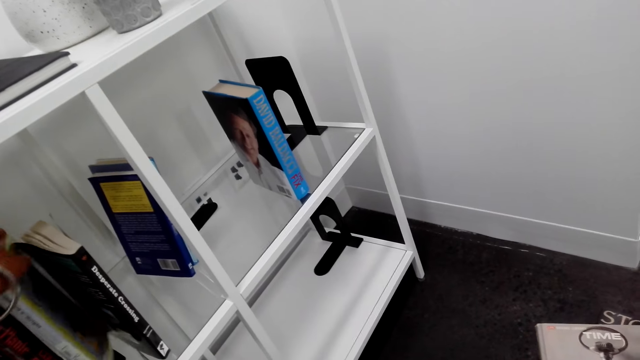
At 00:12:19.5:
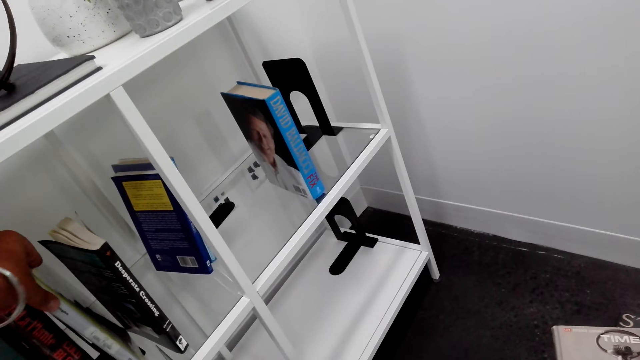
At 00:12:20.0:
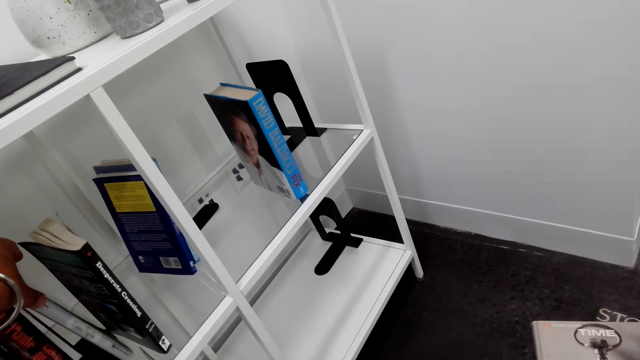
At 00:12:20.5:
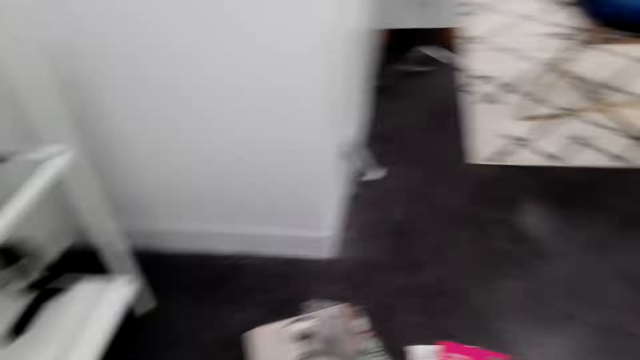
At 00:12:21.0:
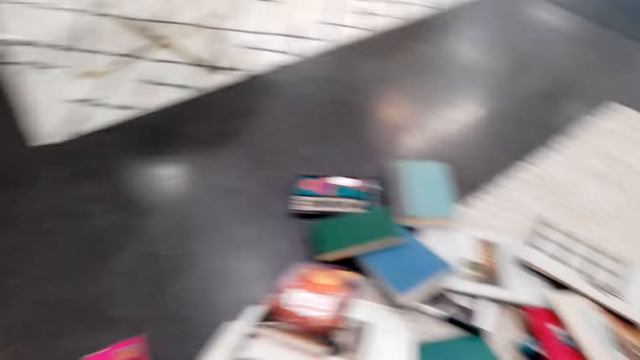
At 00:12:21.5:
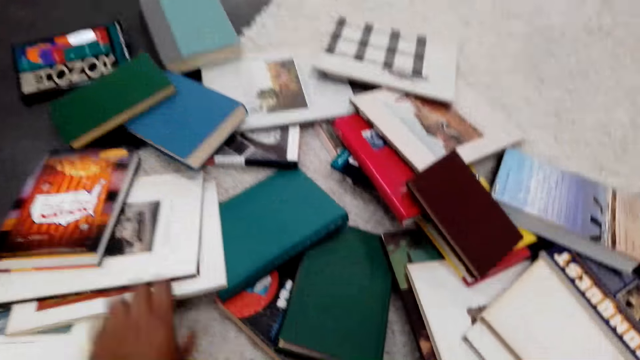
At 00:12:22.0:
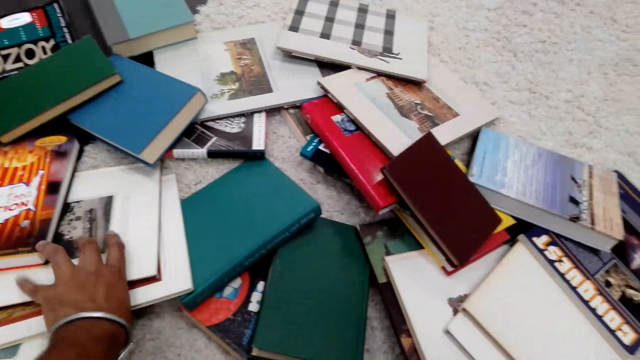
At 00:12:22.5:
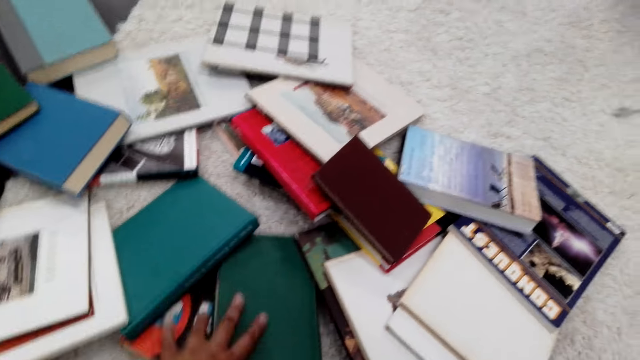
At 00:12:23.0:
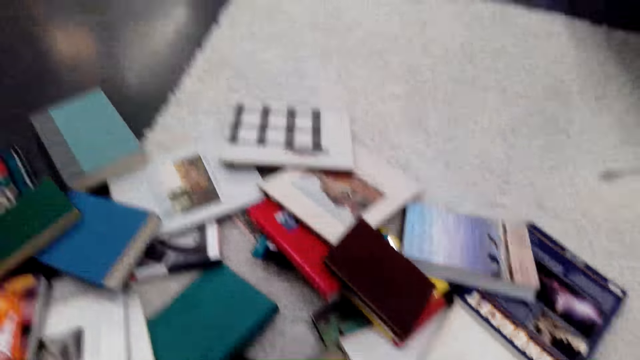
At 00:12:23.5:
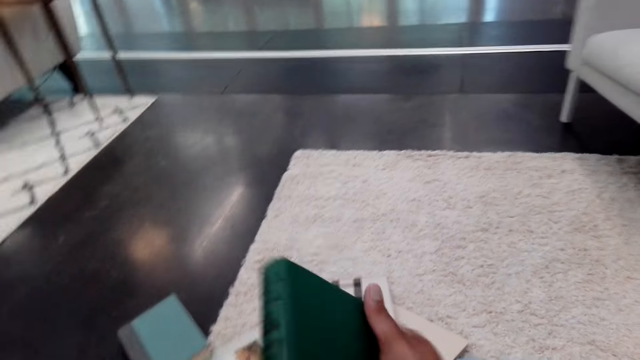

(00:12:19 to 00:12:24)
The camera wearer turns to the books on the floor. They move a hand over the books on the floor. They pick a book on the floor.

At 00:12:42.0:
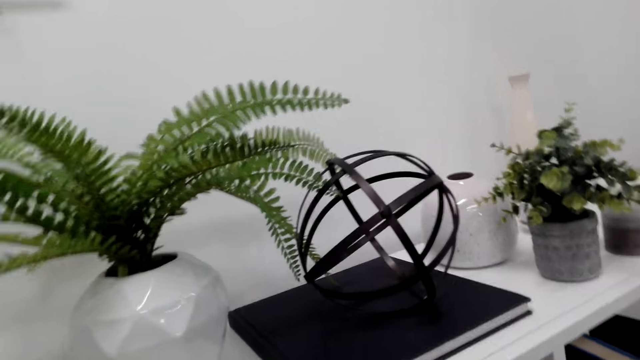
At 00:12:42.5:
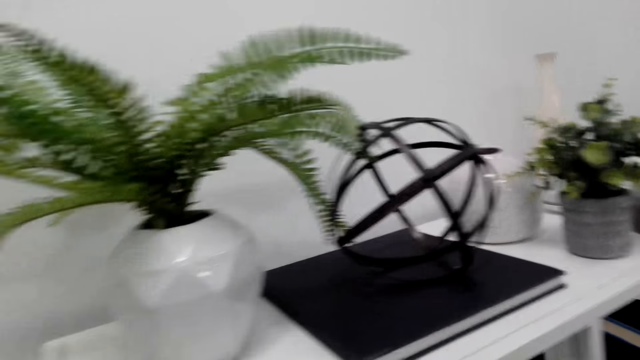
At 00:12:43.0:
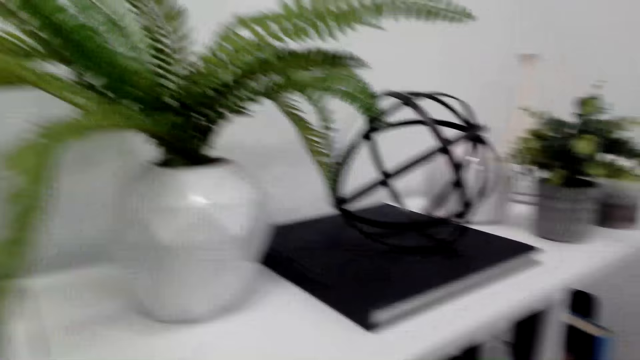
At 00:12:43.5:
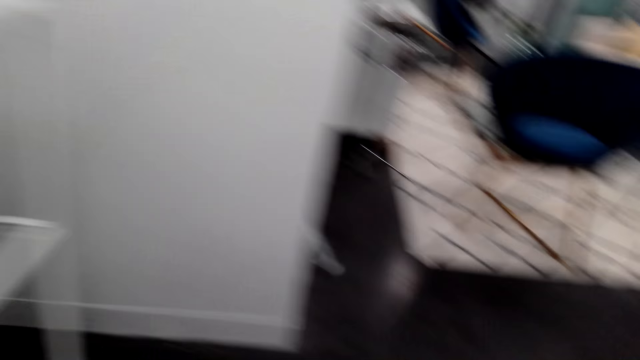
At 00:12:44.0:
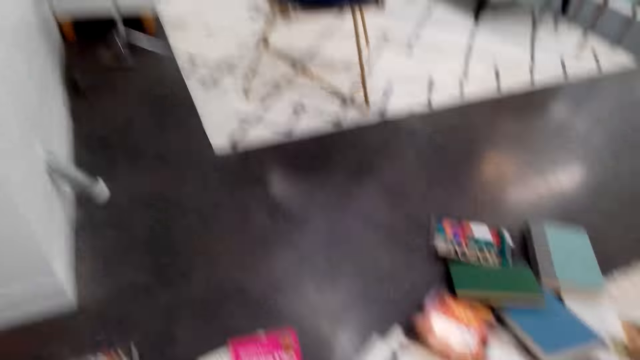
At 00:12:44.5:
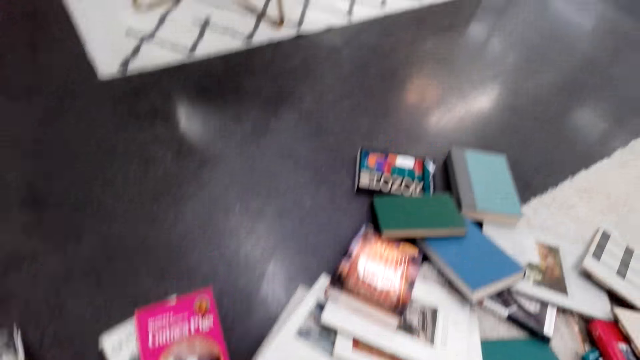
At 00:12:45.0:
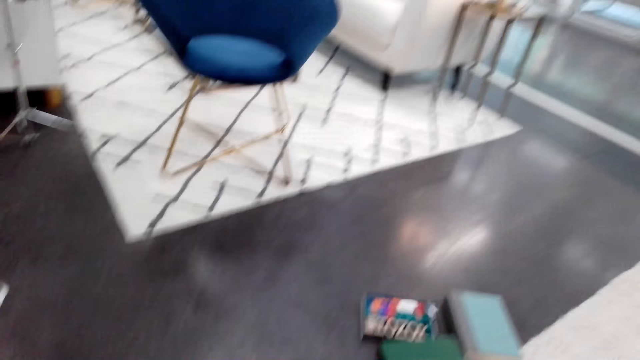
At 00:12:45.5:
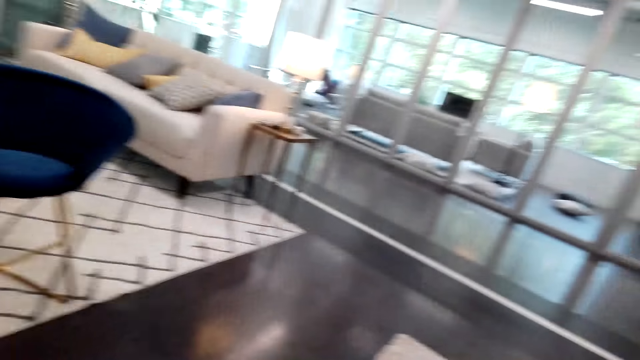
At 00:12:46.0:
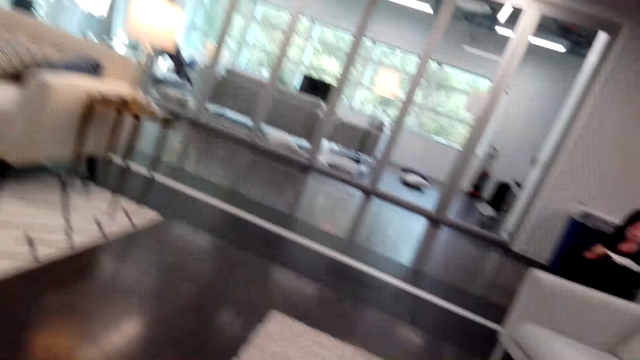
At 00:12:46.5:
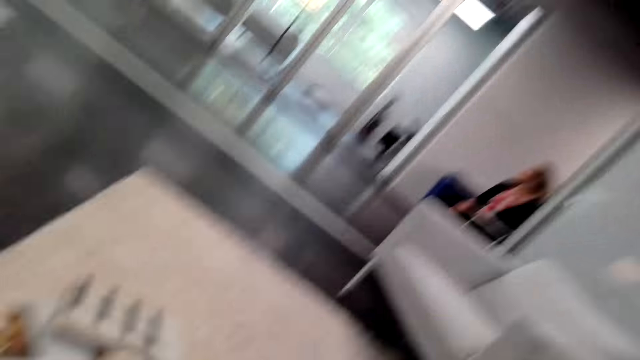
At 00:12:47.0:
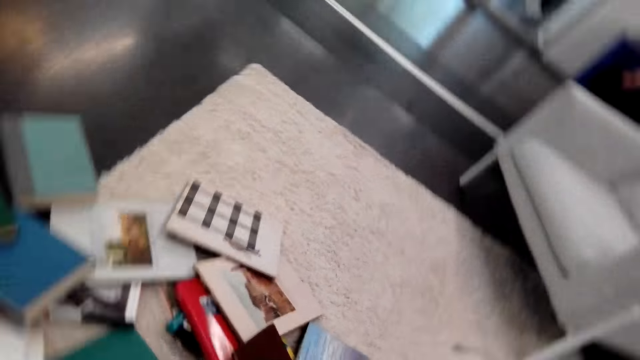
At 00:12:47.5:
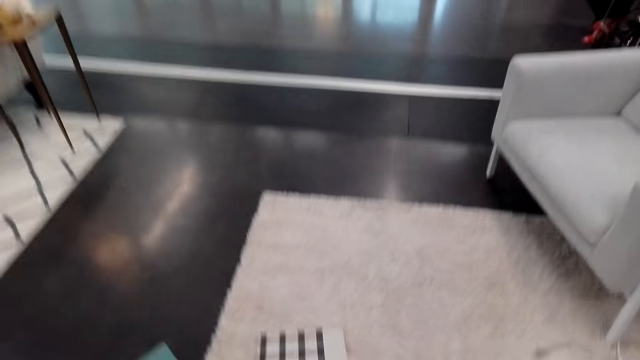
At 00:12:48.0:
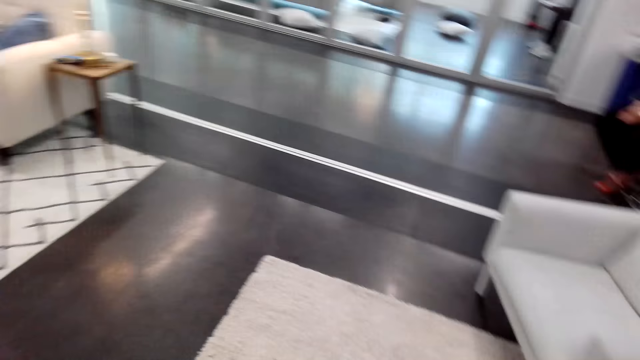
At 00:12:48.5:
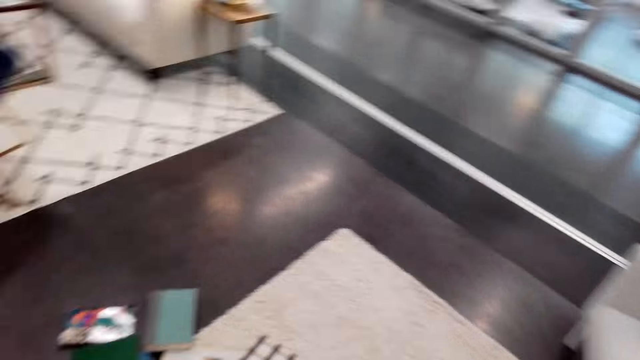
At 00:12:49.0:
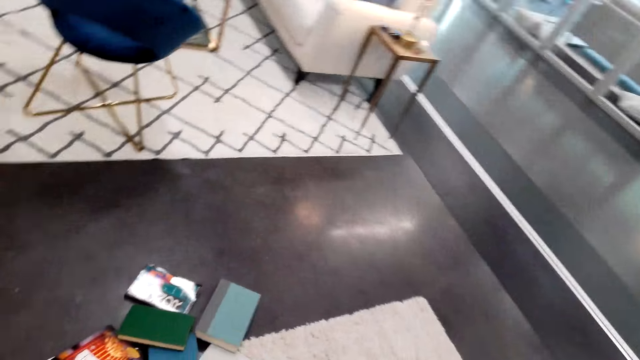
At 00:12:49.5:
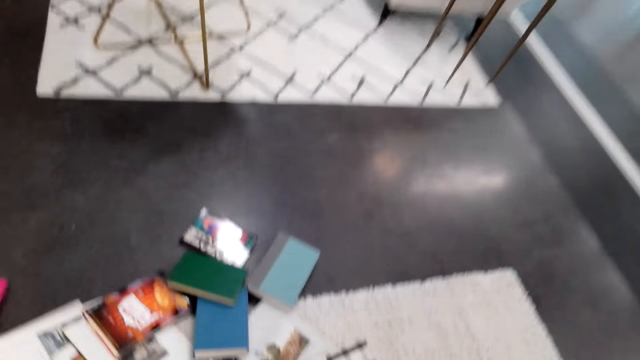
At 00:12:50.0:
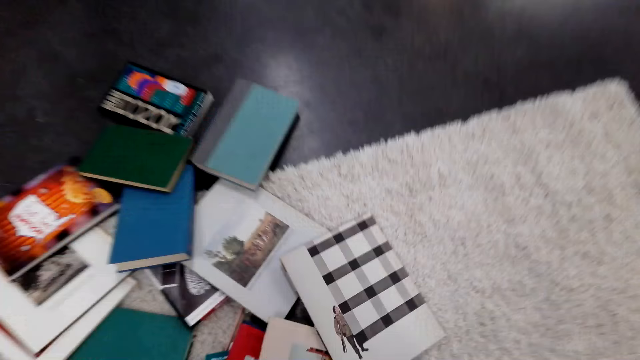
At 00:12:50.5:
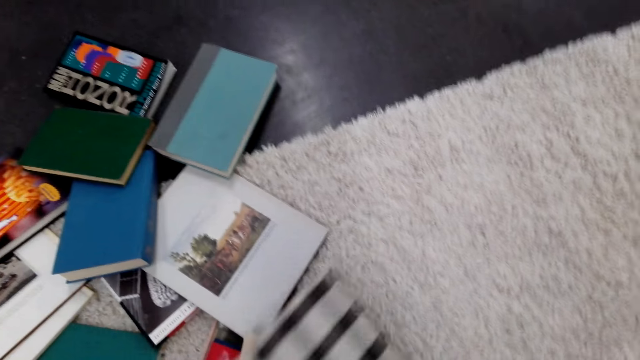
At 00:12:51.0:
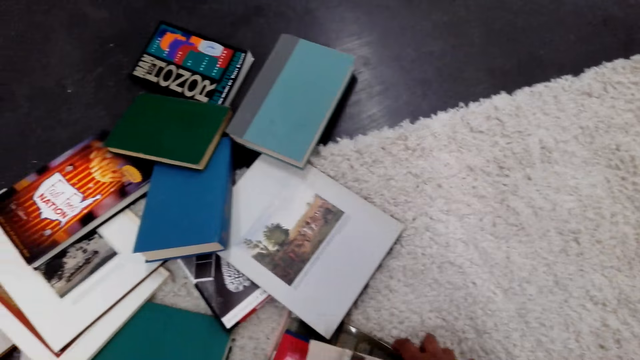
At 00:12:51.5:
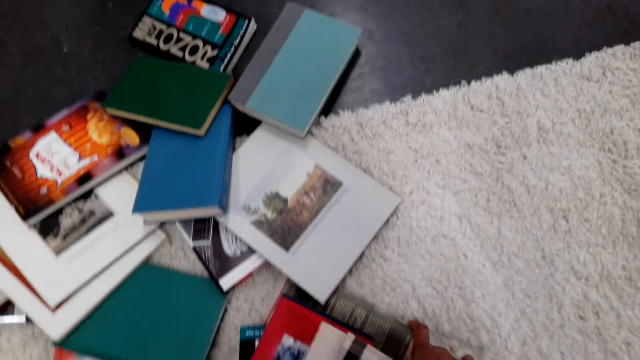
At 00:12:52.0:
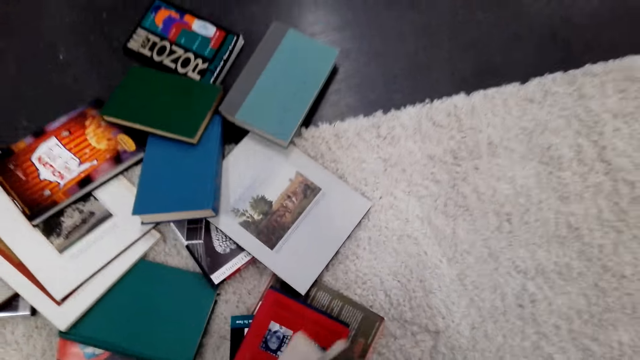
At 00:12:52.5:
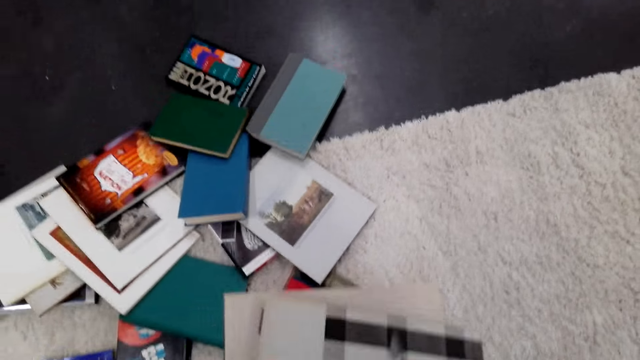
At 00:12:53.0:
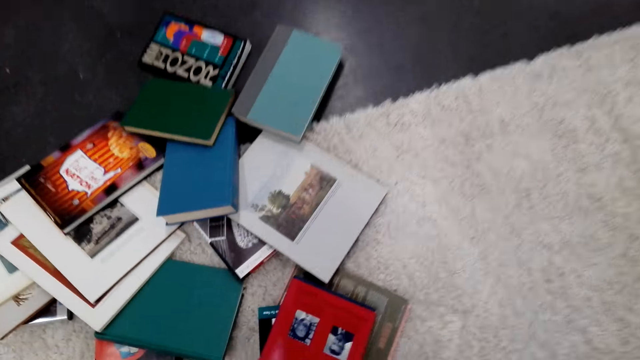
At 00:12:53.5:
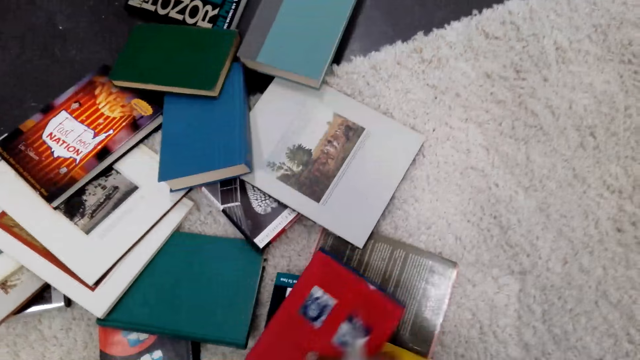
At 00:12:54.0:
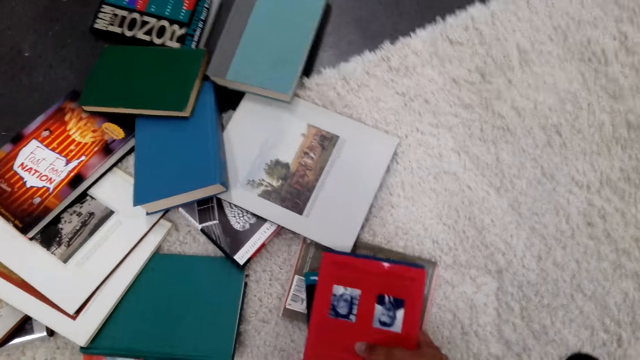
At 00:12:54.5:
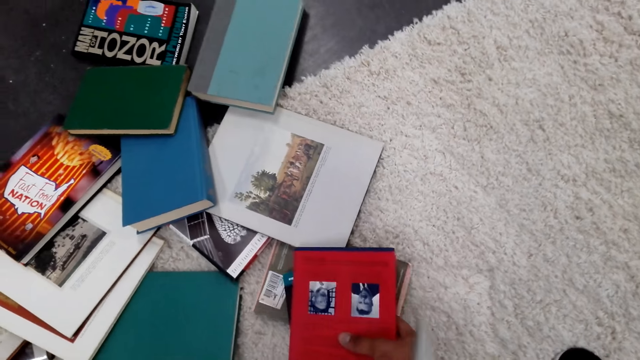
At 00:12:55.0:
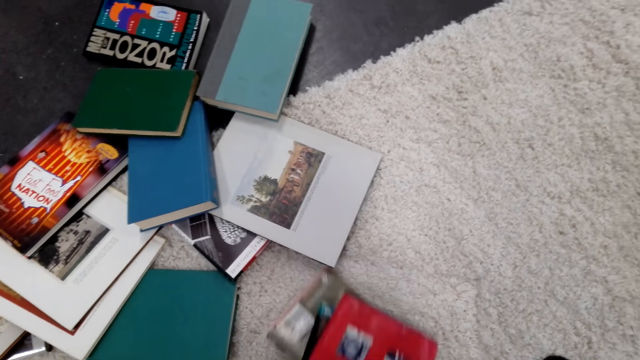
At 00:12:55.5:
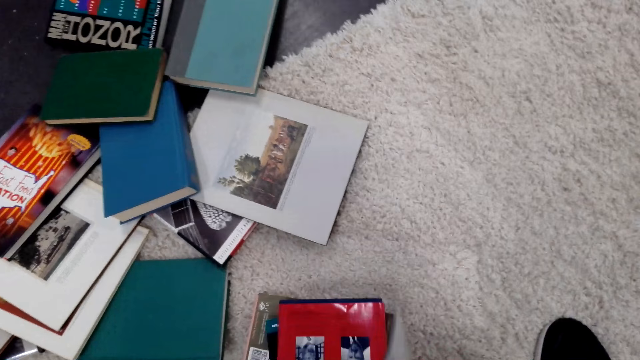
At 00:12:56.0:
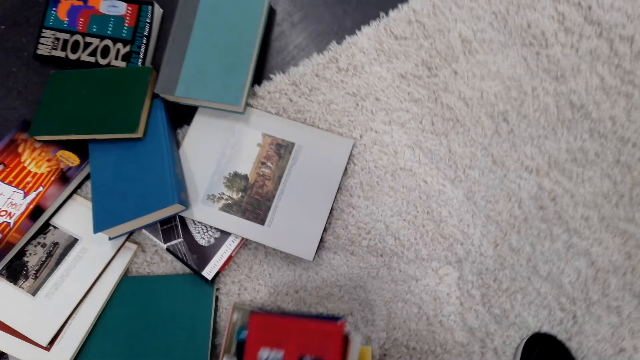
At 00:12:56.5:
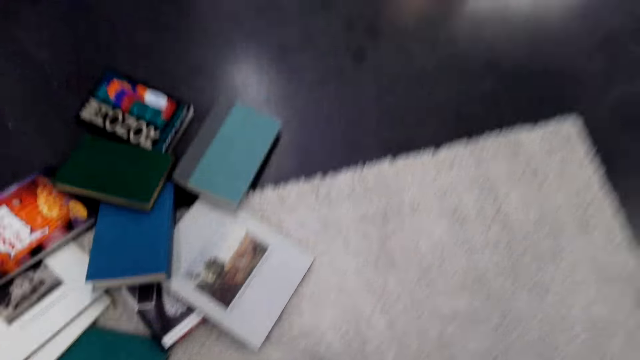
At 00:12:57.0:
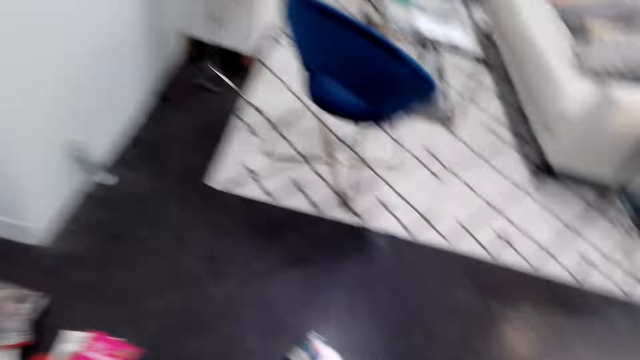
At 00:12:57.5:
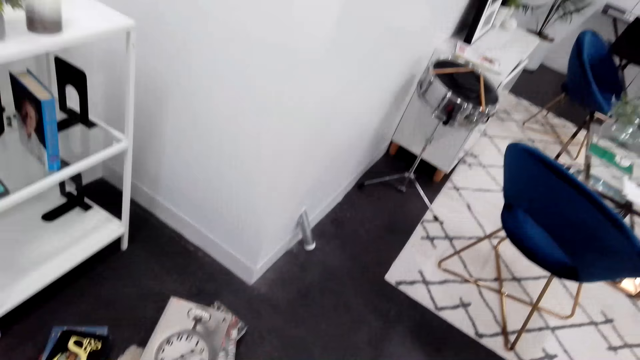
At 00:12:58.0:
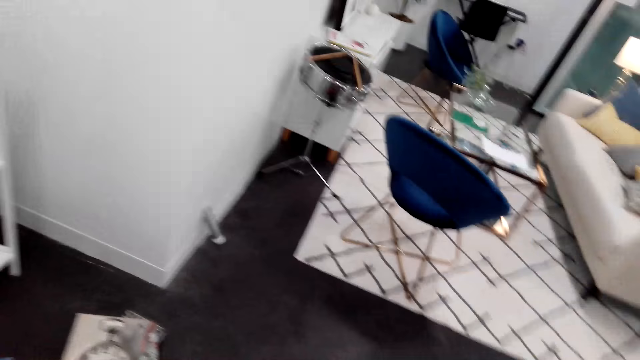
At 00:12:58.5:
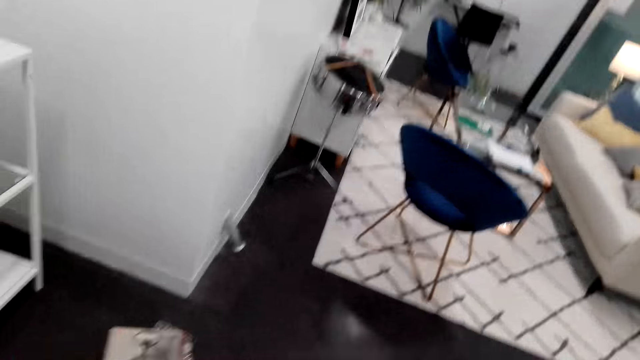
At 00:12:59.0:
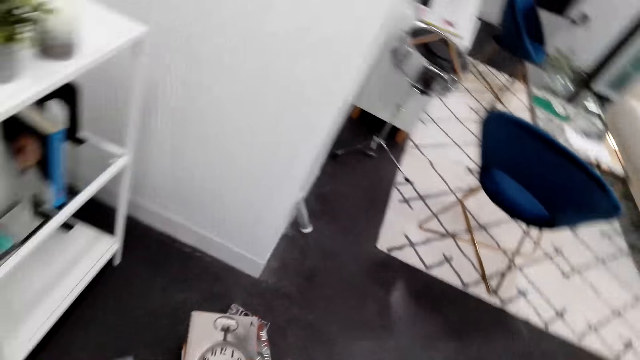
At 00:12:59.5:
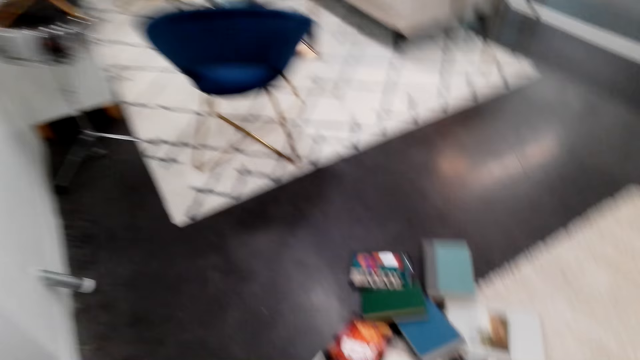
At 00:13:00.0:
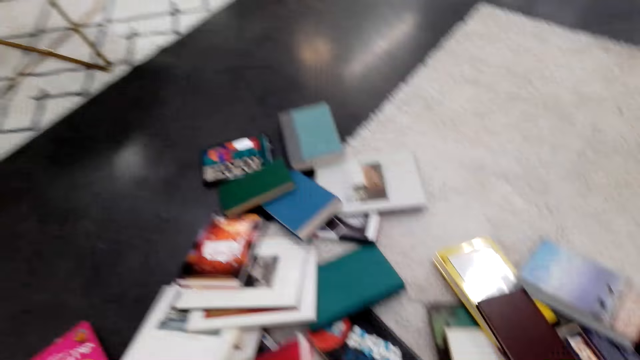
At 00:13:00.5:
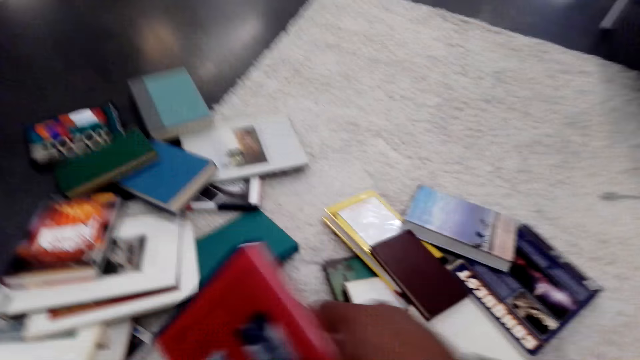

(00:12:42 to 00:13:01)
The camera wearer walks back to the books on the floor. They collect the books on the floor. They carry the books around the floor.
